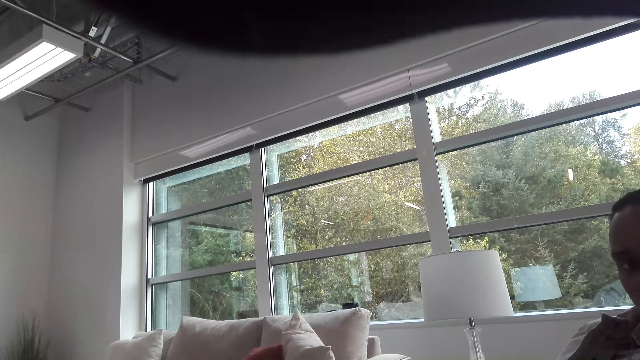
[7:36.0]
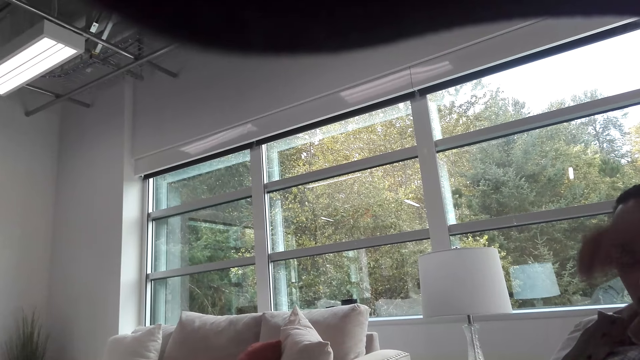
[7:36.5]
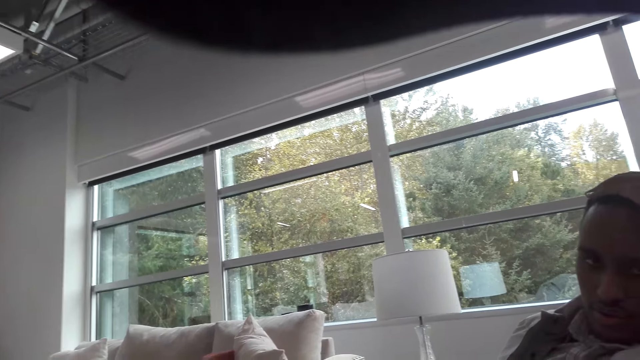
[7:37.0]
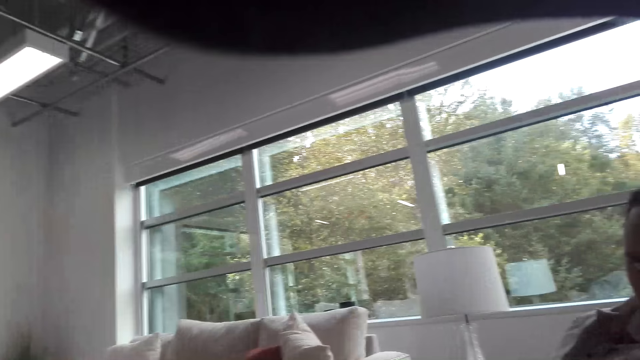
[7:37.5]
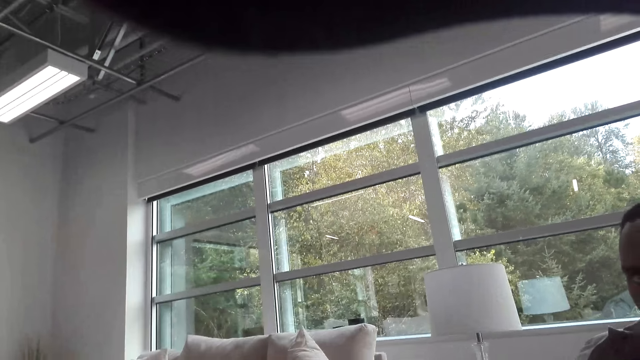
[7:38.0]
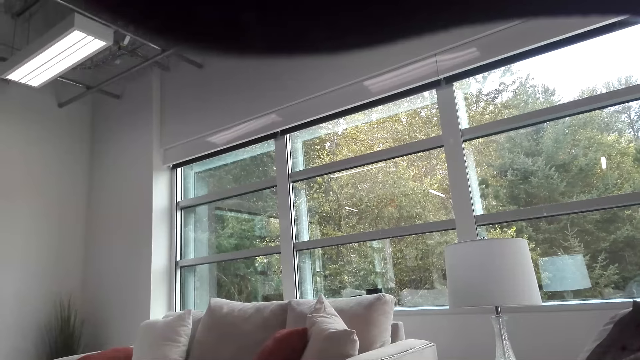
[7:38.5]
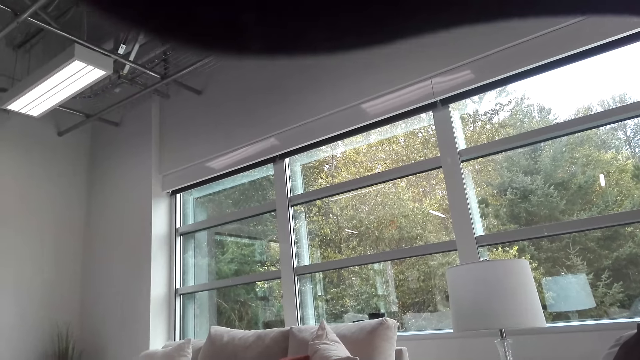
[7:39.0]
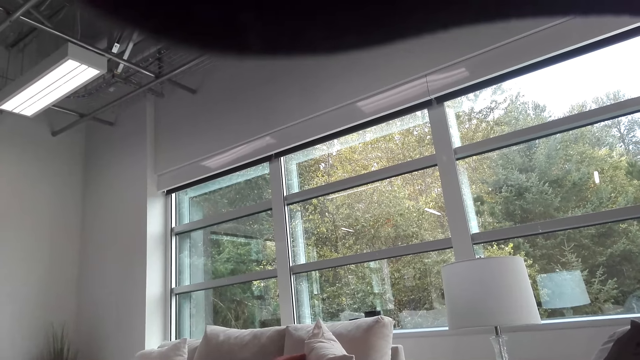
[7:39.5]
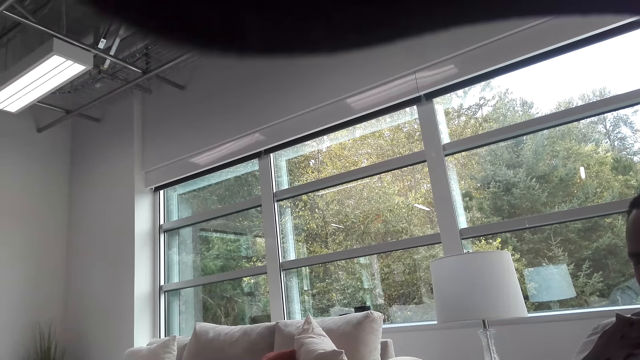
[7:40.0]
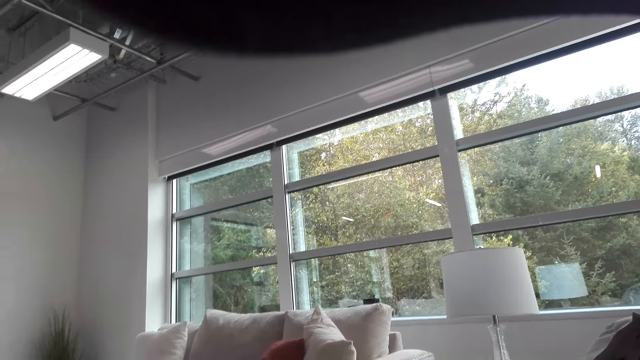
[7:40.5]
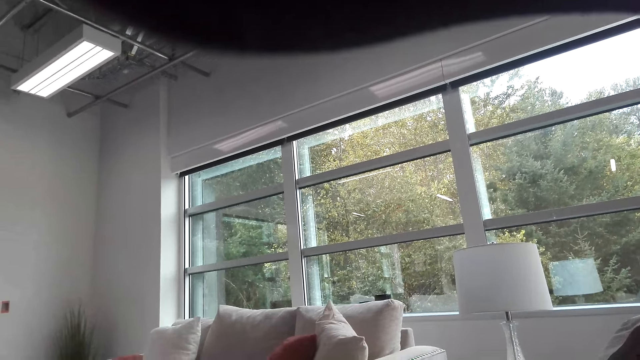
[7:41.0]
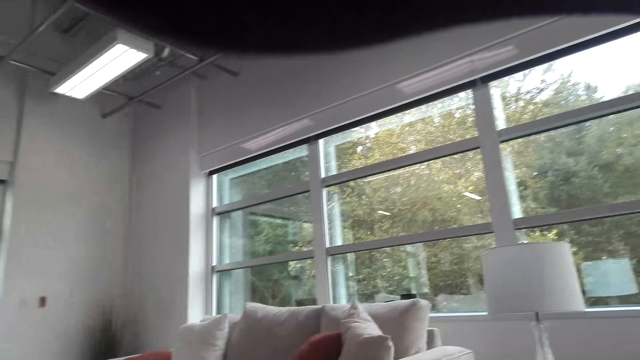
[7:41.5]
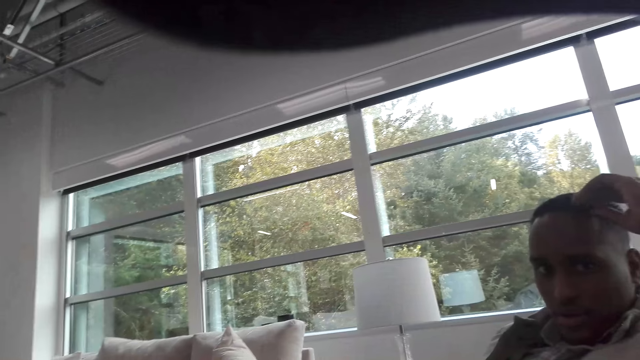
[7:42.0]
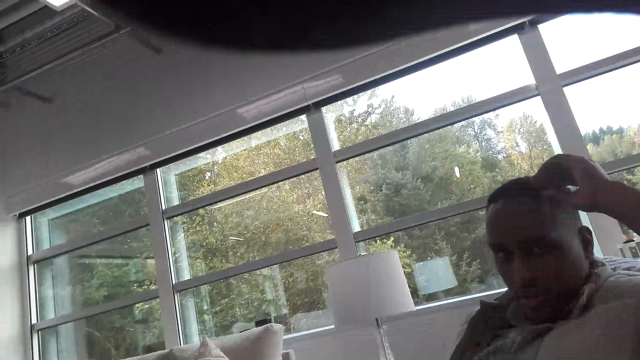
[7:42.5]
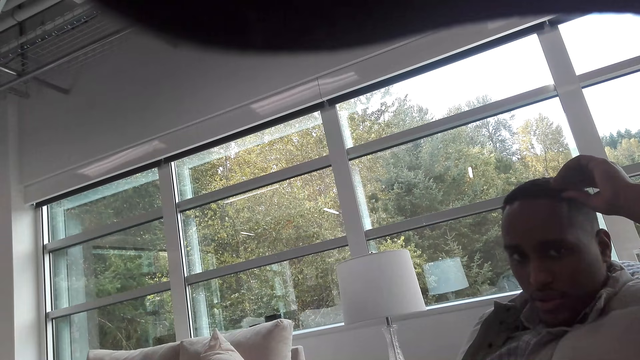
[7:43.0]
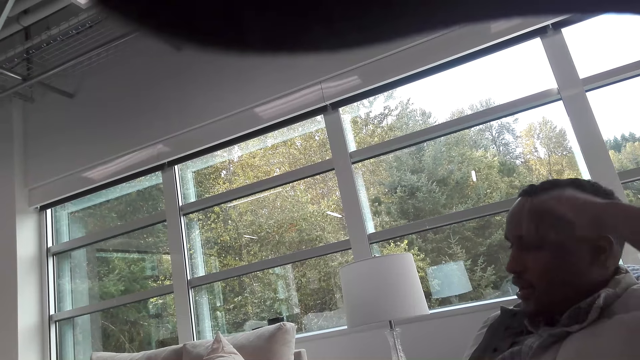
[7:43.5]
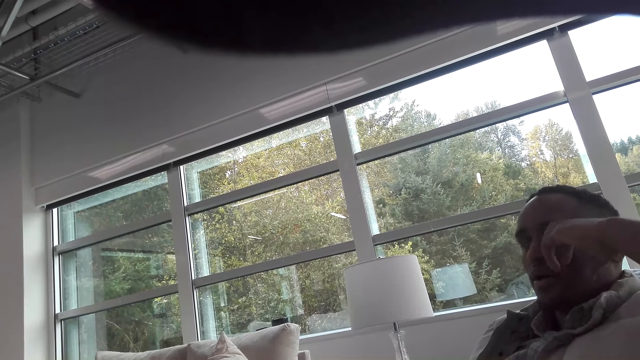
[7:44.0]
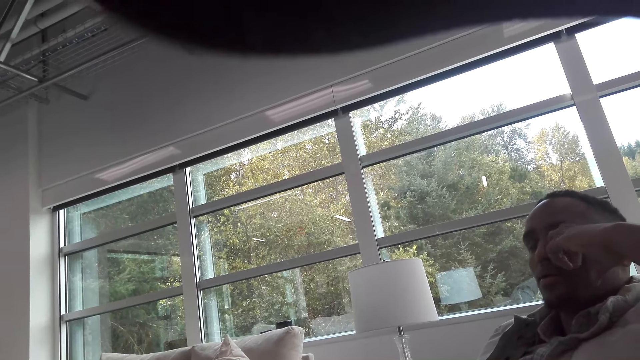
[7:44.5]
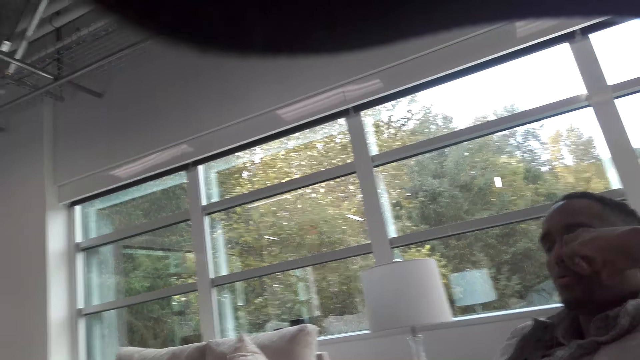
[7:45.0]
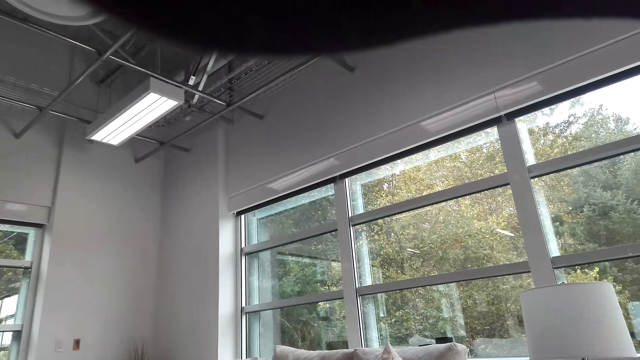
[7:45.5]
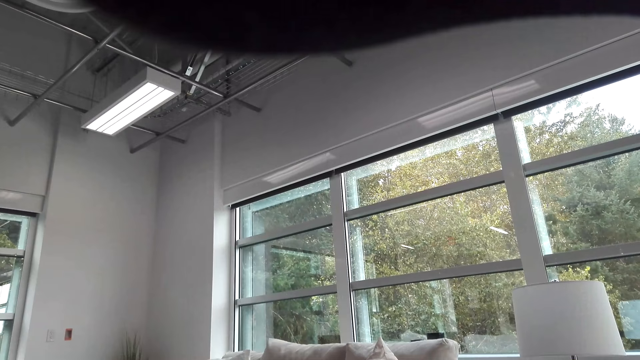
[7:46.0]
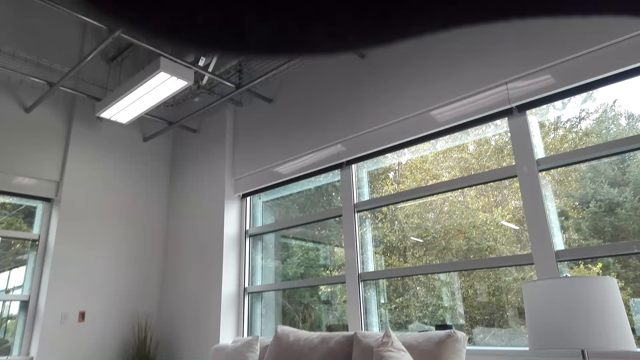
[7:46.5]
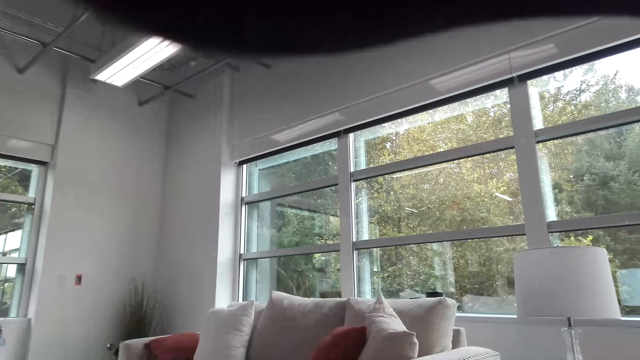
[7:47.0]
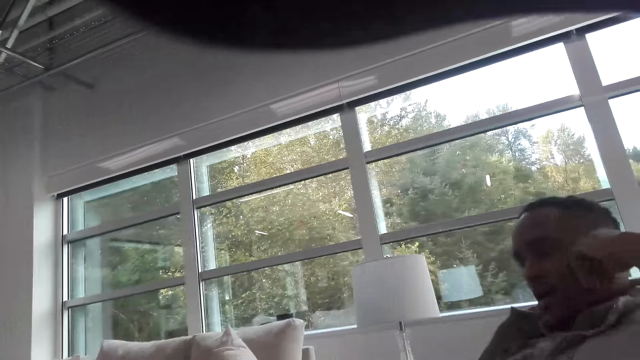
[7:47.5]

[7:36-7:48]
A man touches his head. The man touches his hand. The camera wearer talks with the man. The man rubs his face and talks with the camera wearer.

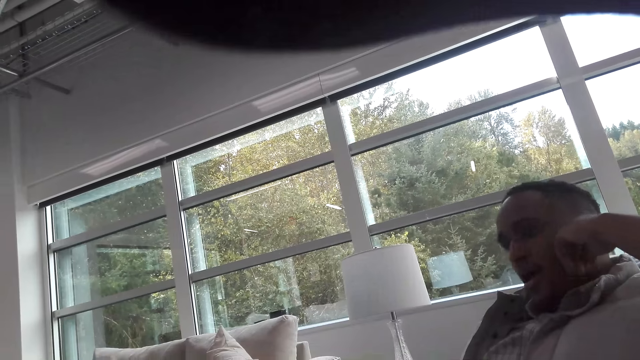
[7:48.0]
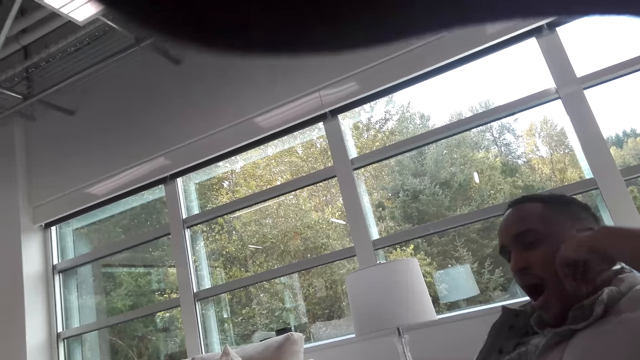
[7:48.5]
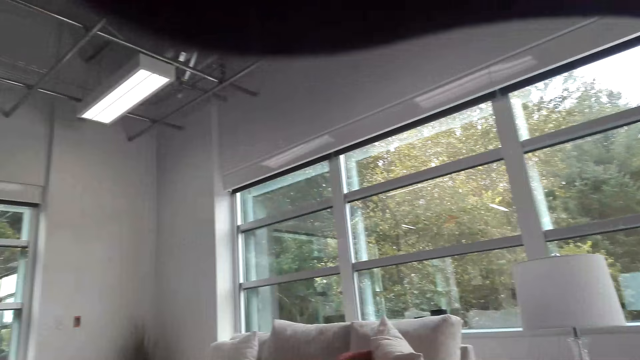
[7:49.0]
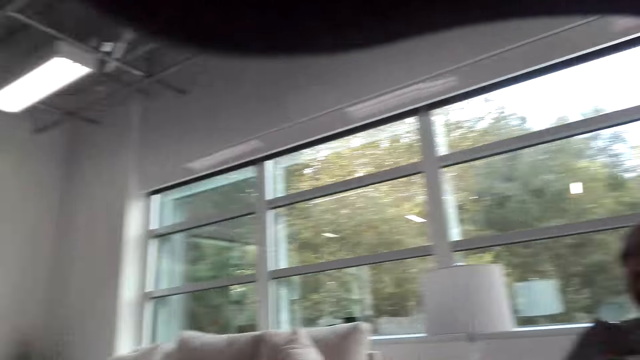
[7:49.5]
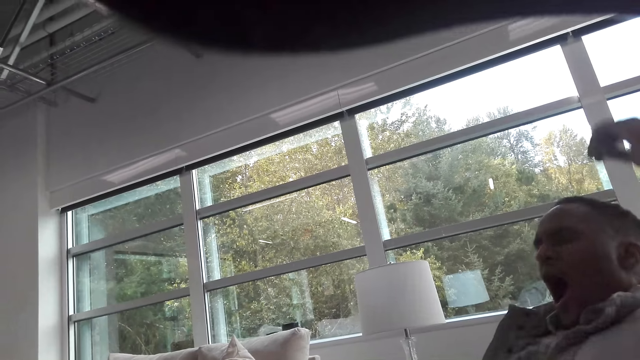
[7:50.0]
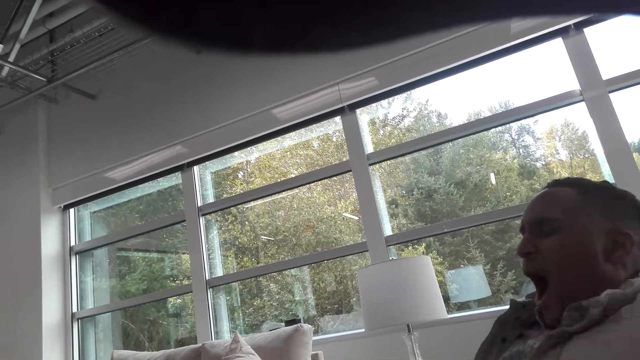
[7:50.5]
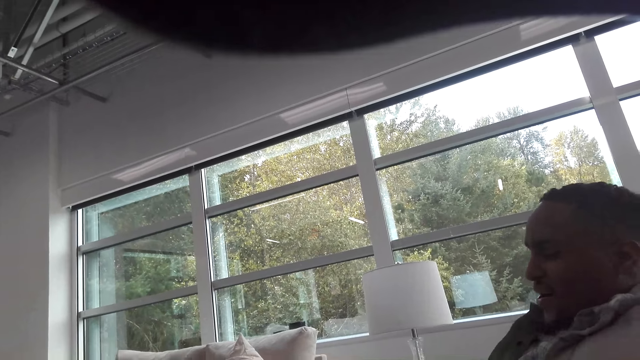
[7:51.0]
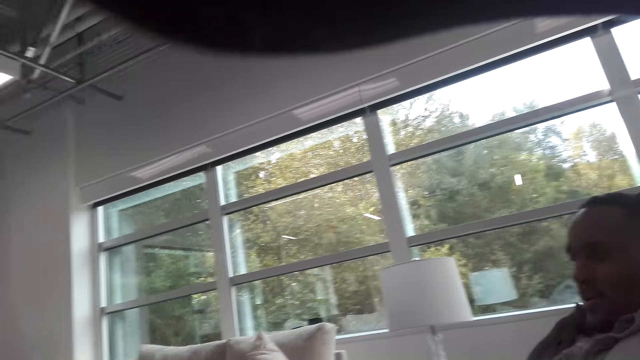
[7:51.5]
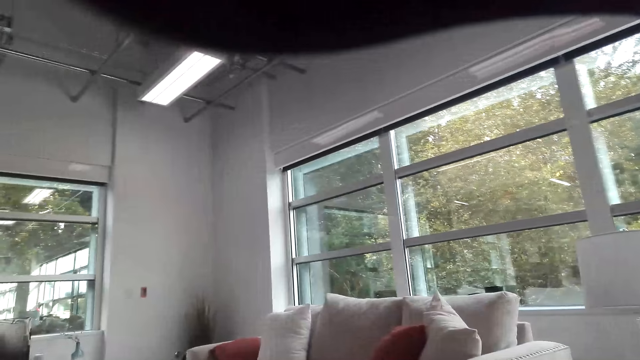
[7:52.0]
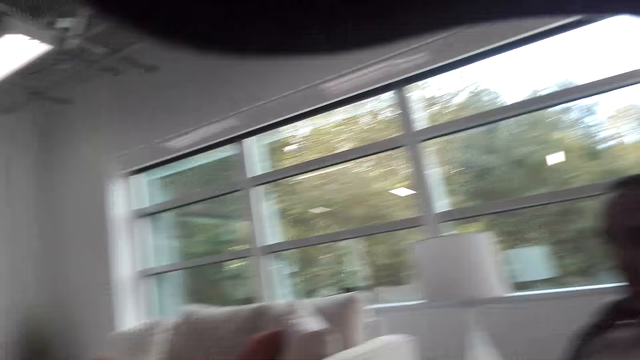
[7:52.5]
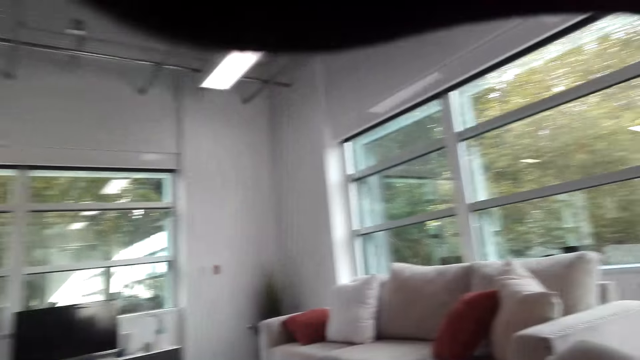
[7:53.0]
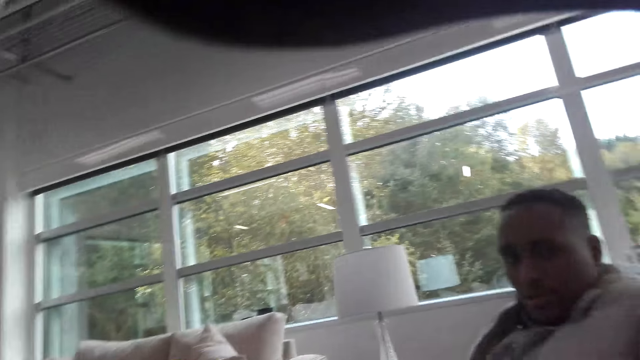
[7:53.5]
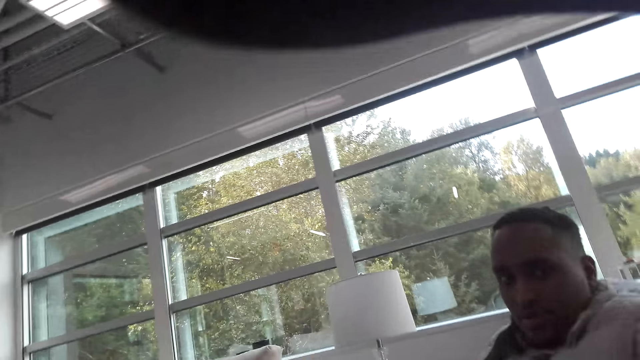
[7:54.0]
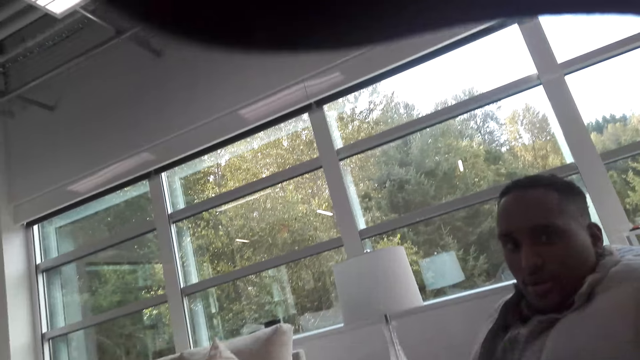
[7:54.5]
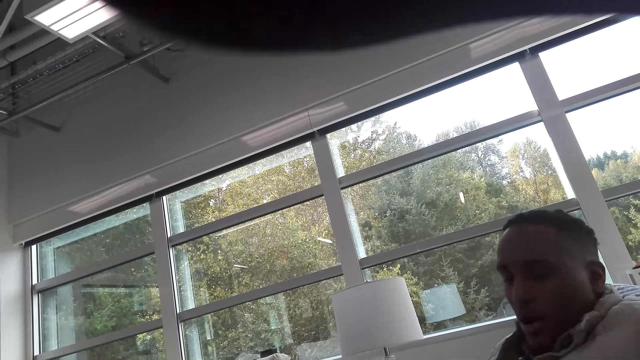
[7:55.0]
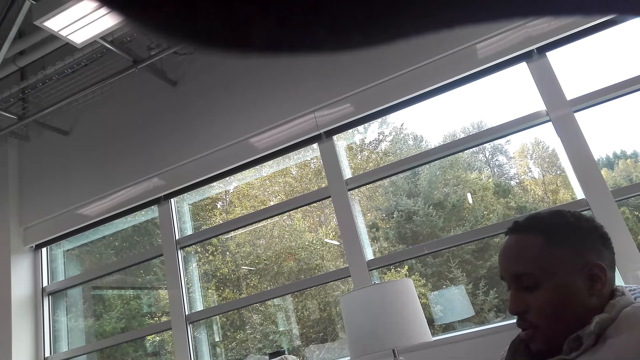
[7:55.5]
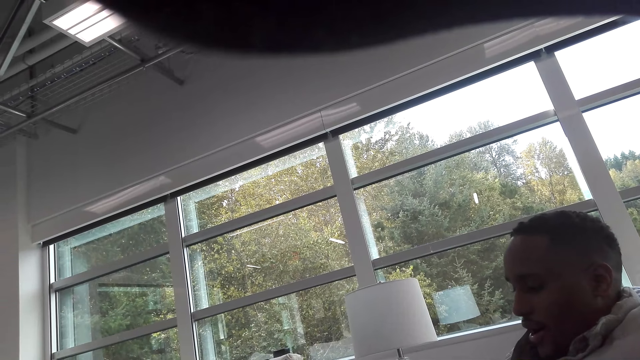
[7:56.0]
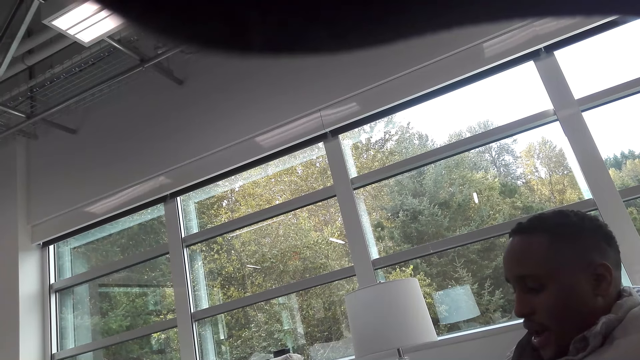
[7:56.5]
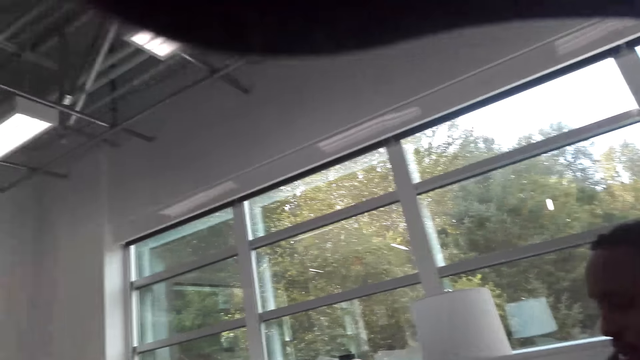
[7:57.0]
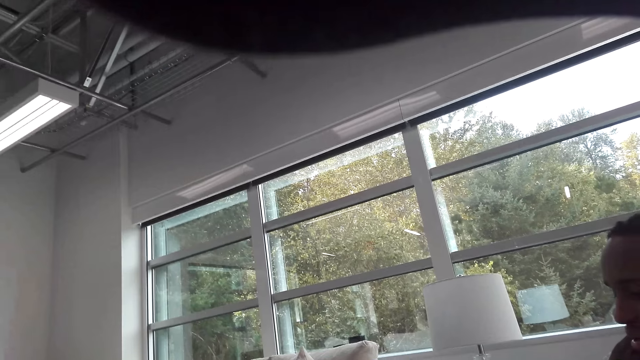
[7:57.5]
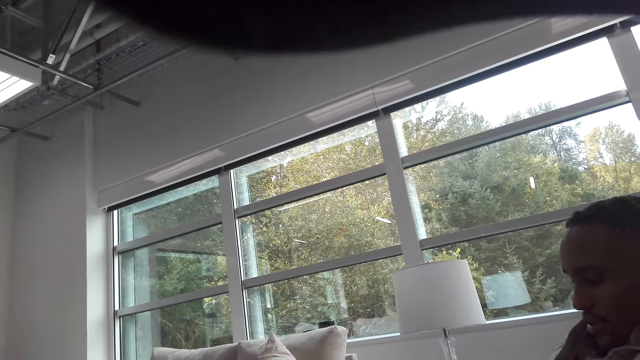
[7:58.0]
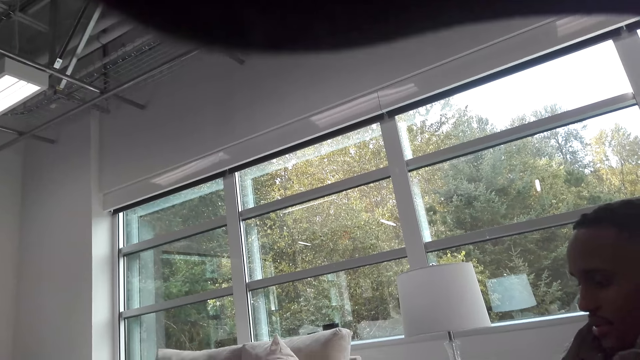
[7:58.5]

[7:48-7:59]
The camera wearer talks with a man. They look around.
